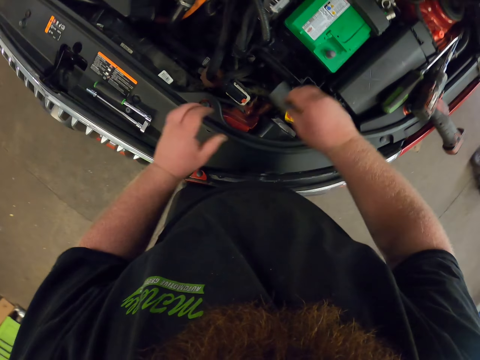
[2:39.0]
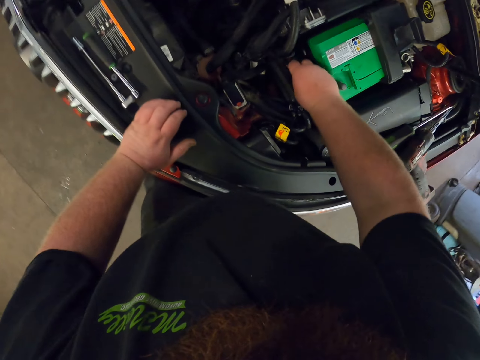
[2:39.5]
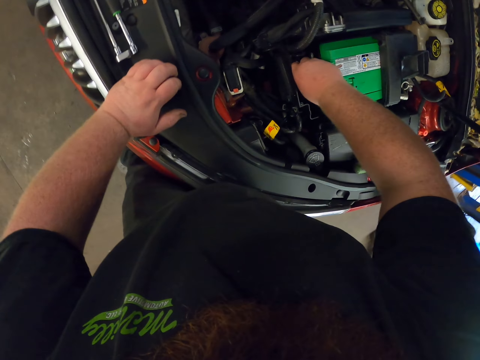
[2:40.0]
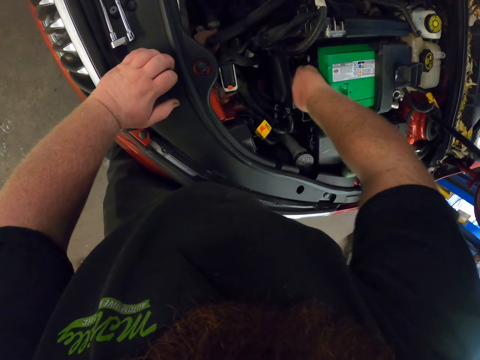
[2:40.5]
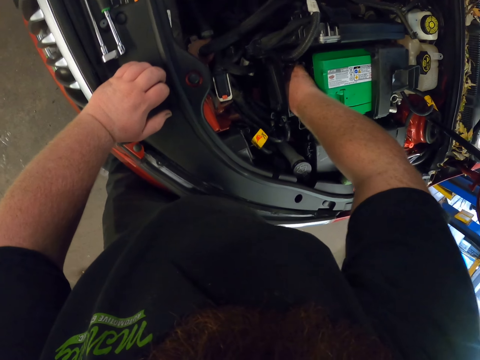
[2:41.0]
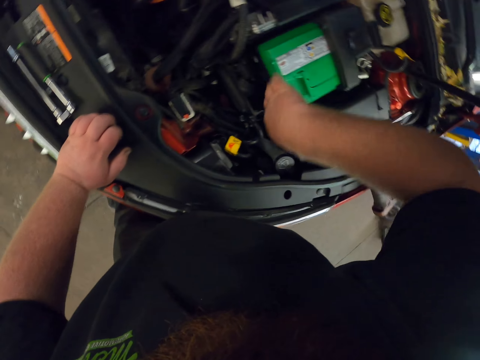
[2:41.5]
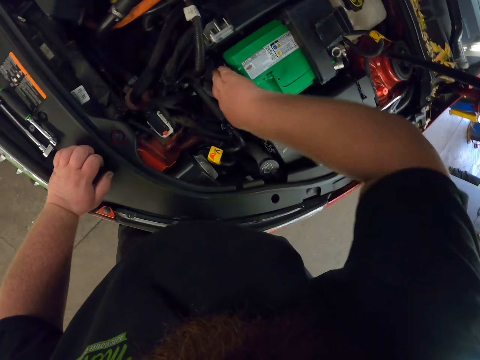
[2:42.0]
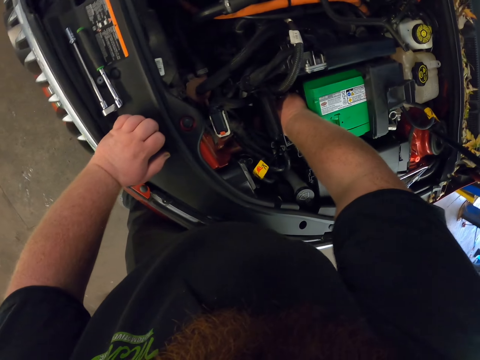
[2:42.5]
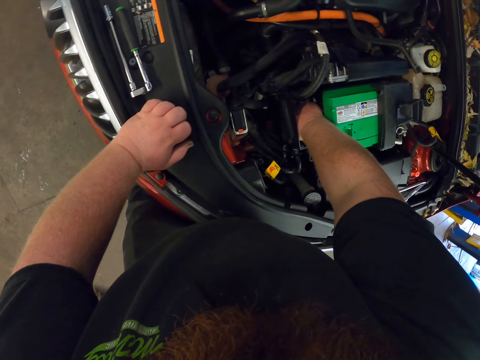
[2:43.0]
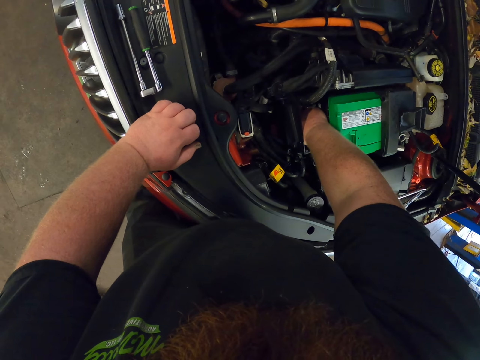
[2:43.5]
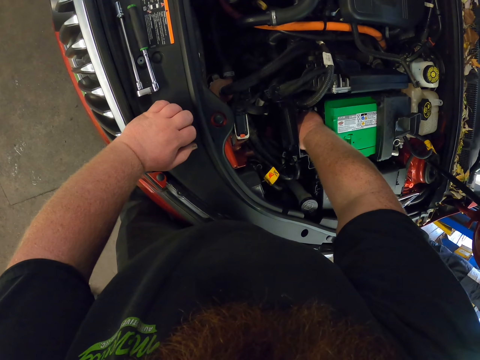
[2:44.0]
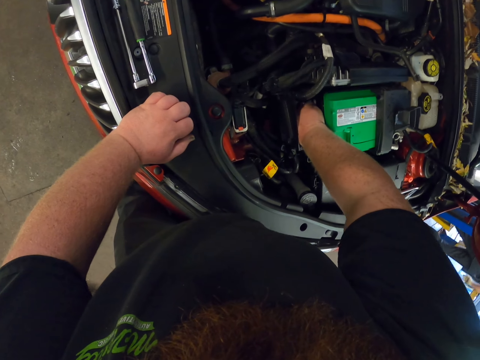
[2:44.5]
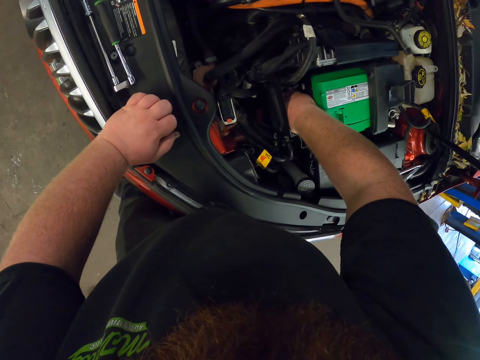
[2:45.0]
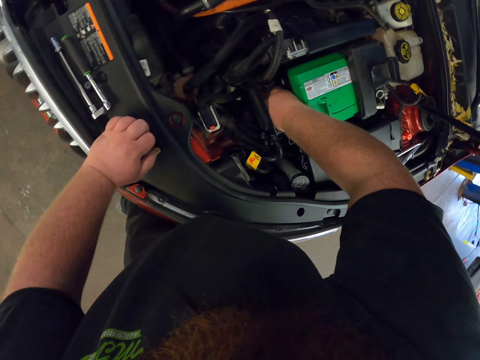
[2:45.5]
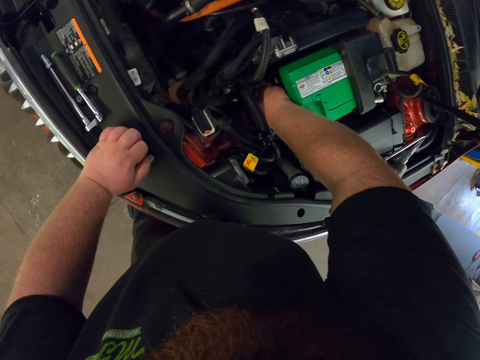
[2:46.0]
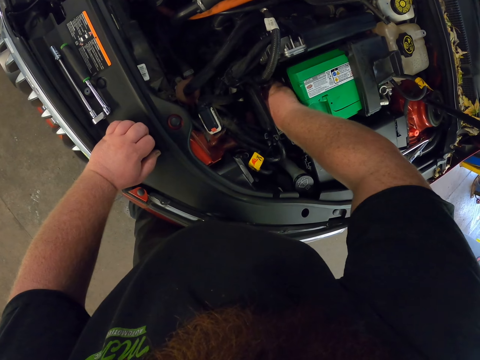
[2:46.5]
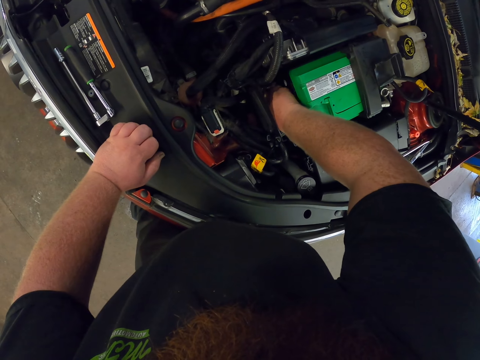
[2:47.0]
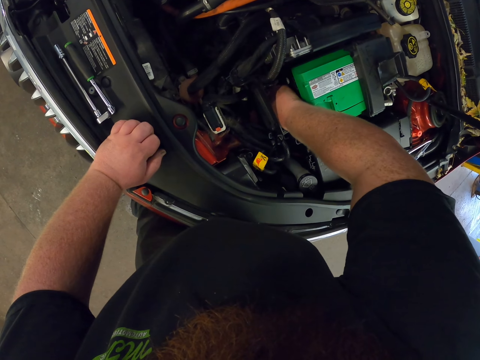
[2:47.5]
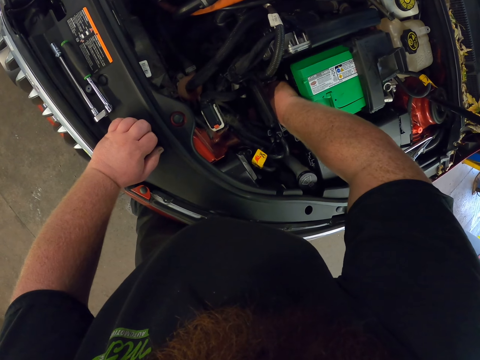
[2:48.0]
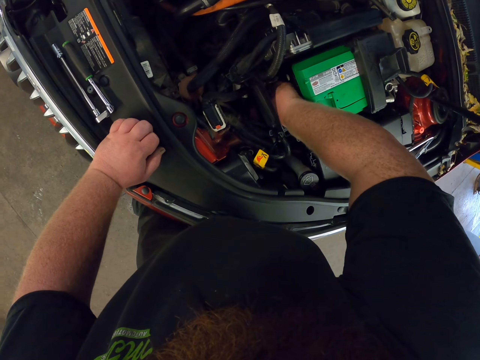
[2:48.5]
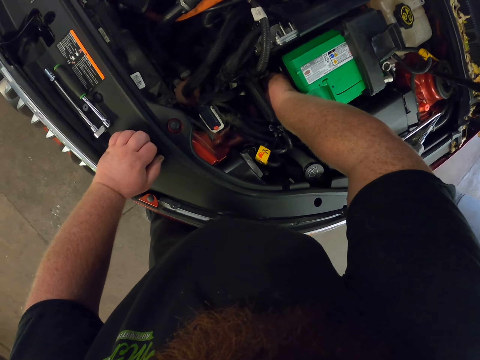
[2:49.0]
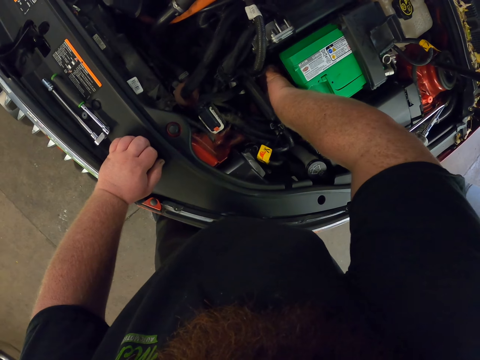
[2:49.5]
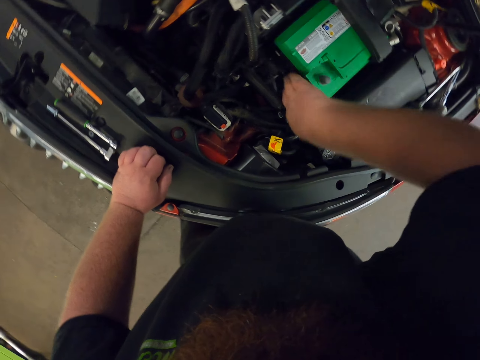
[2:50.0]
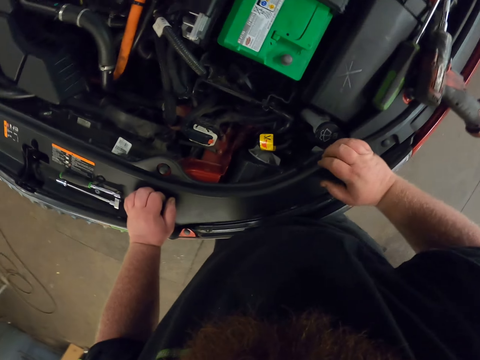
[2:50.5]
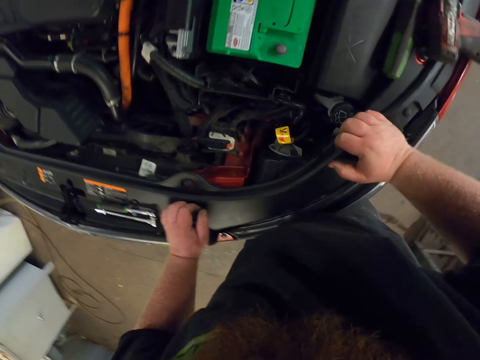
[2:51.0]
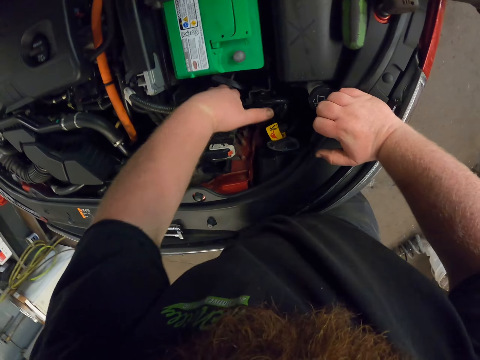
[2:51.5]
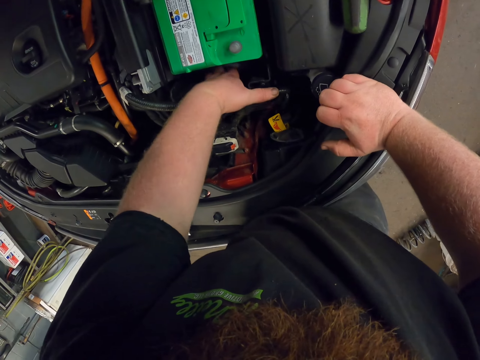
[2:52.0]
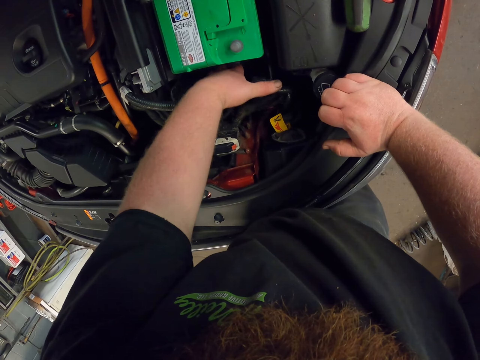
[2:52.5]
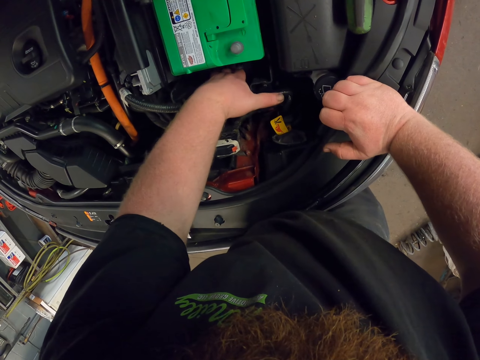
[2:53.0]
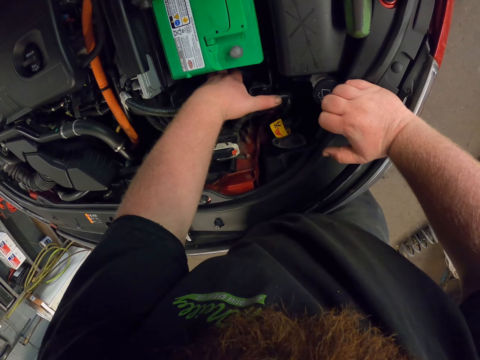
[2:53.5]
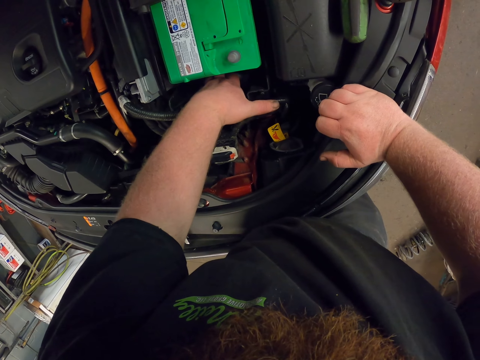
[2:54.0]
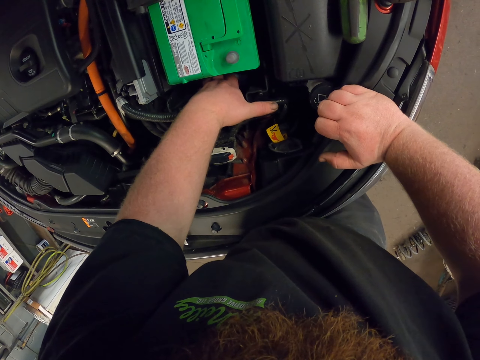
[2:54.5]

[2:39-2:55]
The camera wearer puts something in the car. They cover the tank. A person walks in the garage. The camera wearer touches the battery.

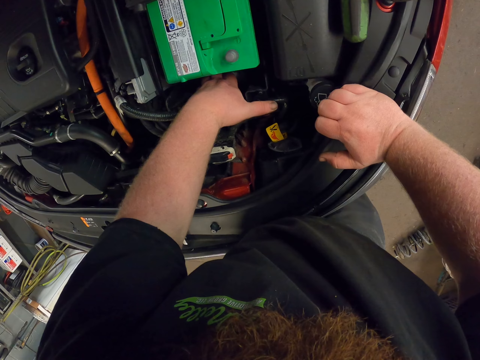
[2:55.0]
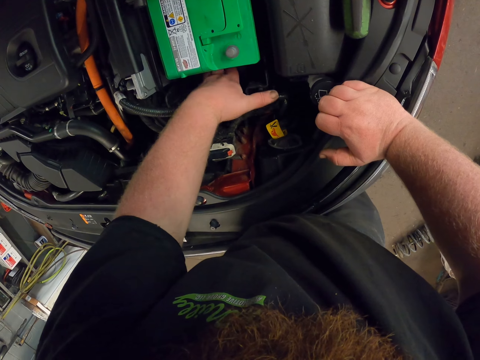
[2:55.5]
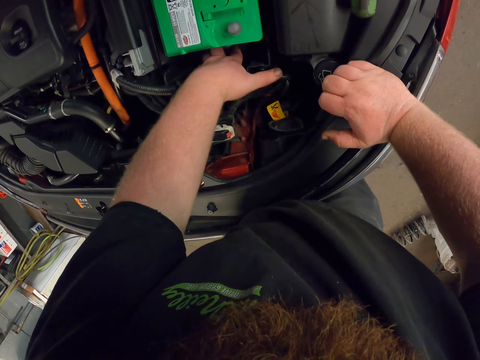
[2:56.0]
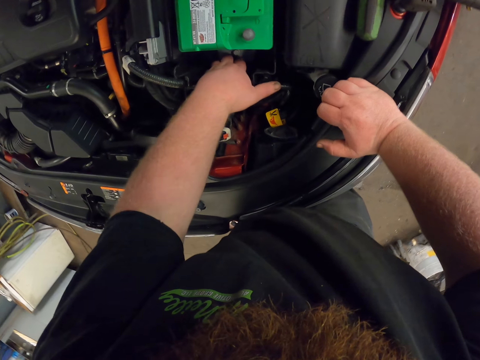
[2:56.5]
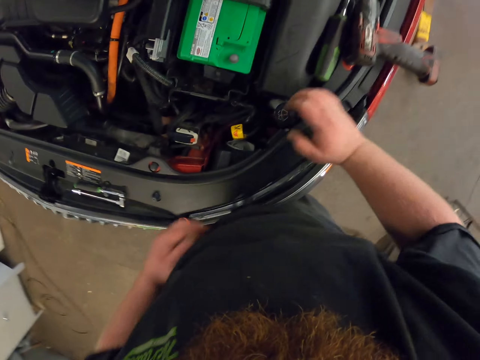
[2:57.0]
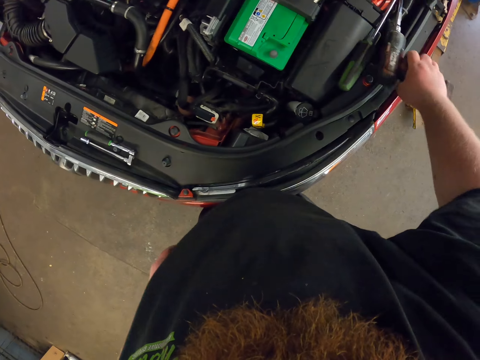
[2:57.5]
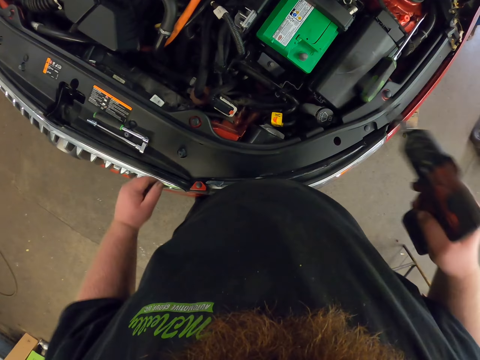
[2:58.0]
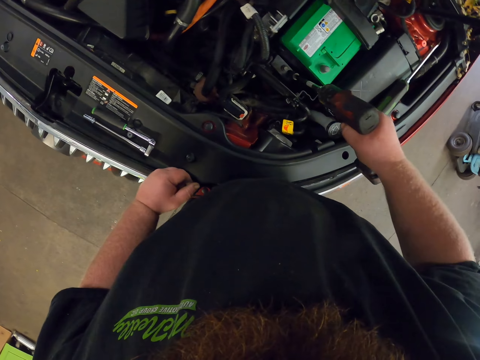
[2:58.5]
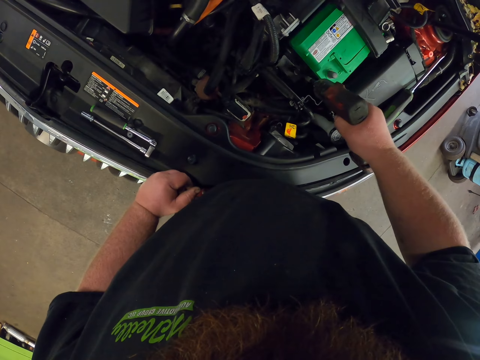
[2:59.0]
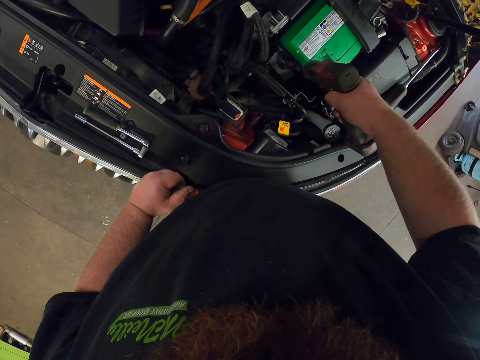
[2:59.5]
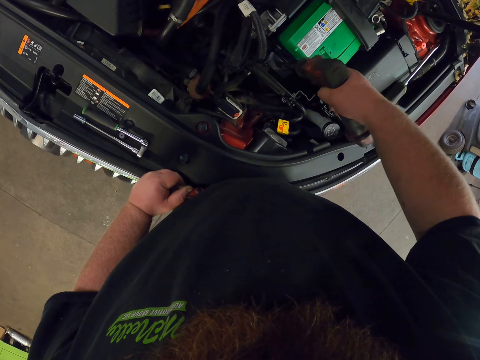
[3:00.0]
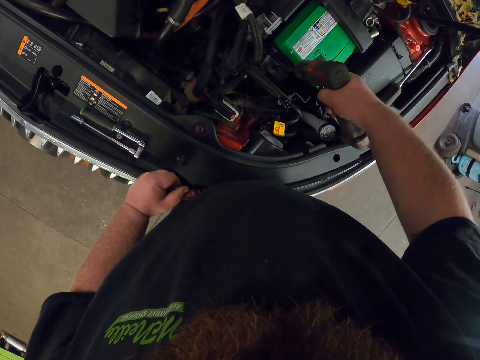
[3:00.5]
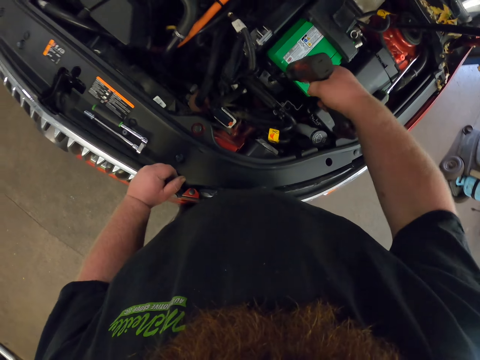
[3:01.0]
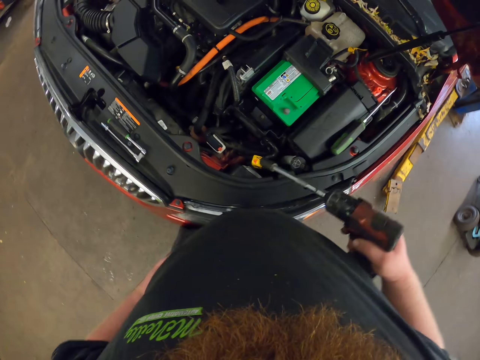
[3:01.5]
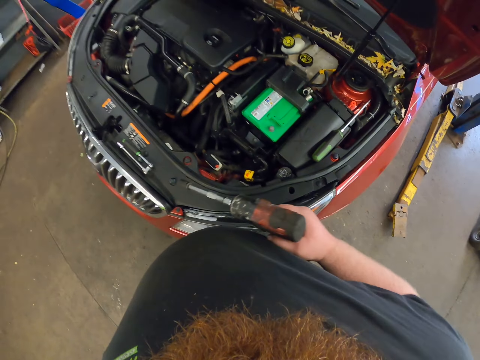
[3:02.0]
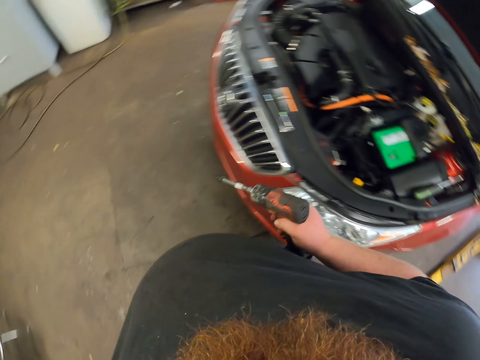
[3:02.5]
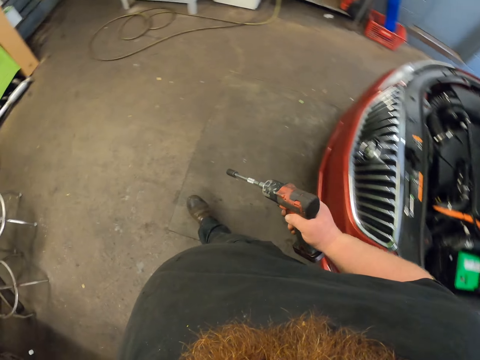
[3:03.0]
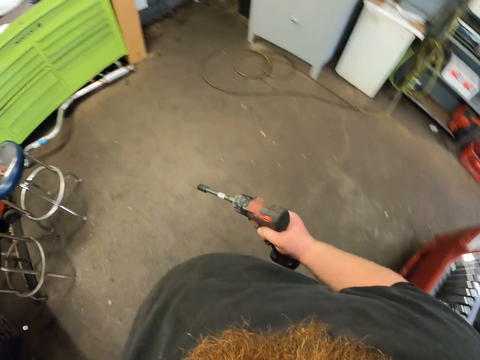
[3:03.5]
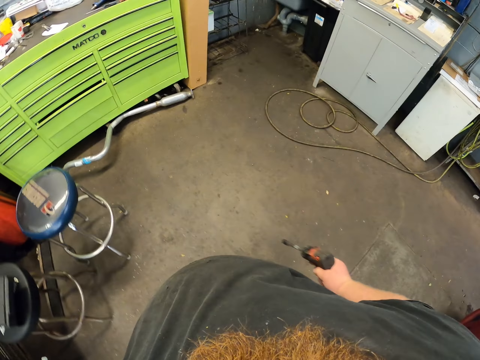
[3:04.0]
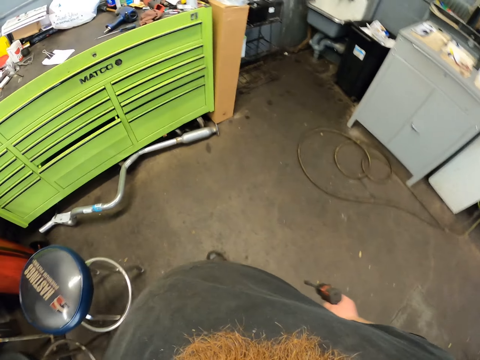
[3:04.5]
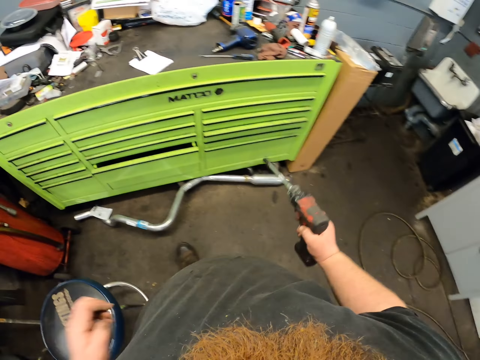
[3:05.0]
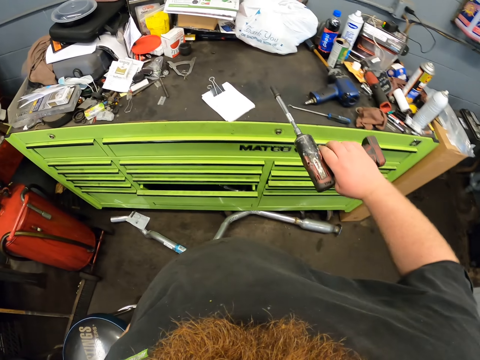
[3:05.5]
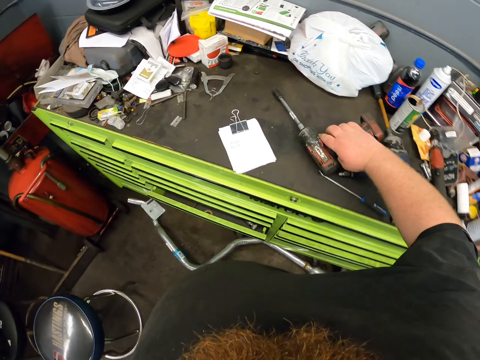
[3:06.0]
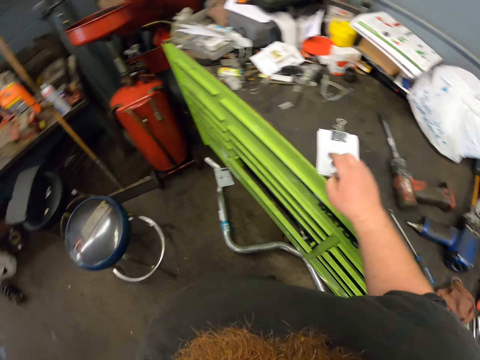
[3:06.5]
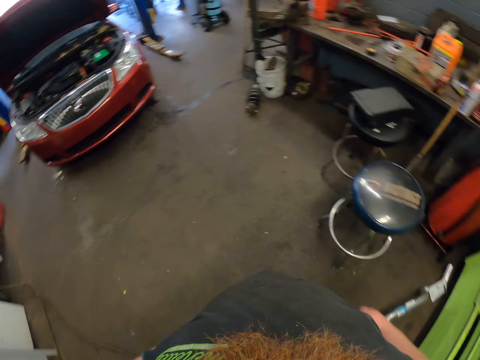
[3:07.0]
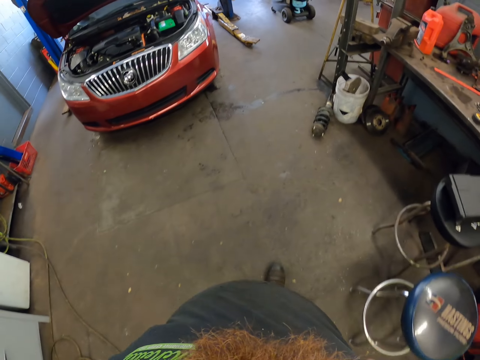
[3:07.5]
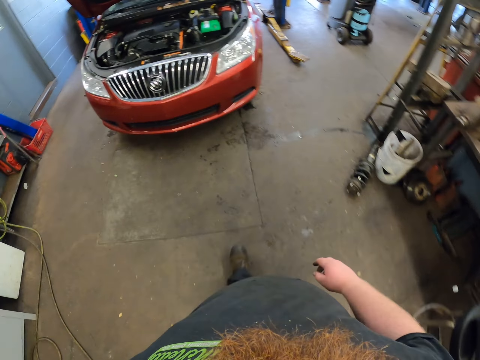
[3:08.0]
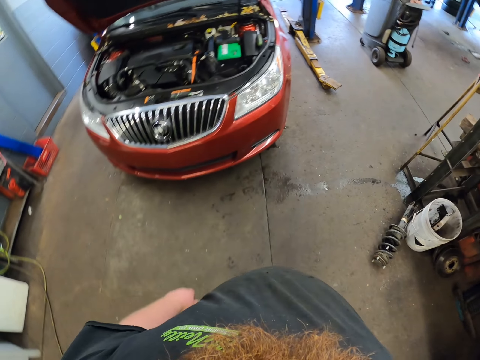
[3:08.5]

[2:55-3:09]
The camera wearer picks up an electric screwdriver. They screw in a nut near the battery. They walk in the garage. They put the electric screwdriver on the tool table. They walk in the garage.
